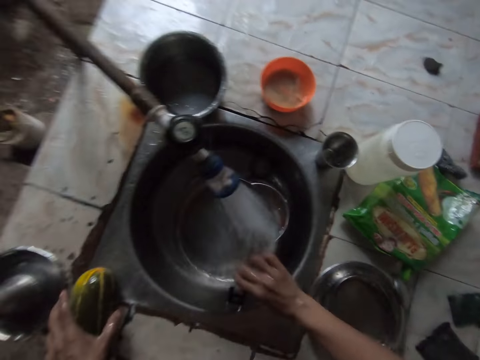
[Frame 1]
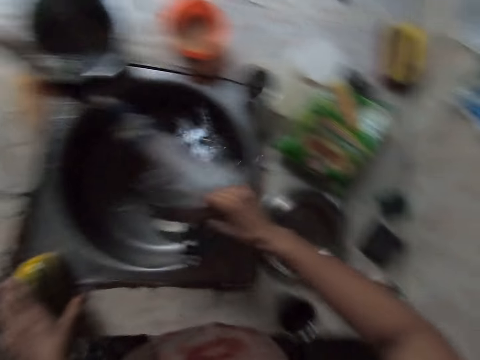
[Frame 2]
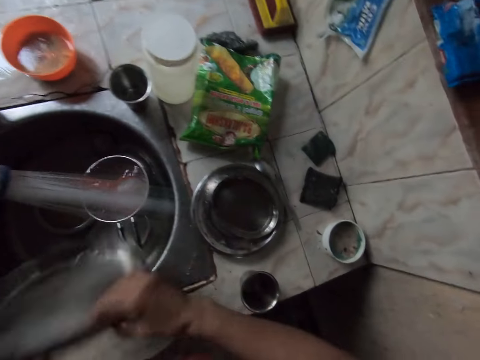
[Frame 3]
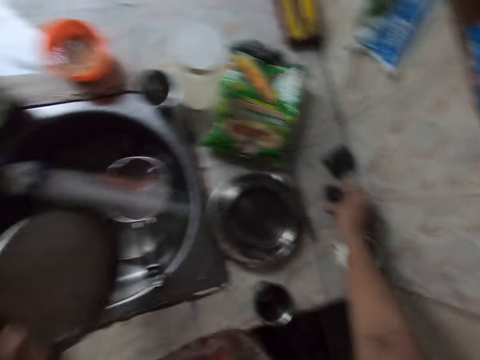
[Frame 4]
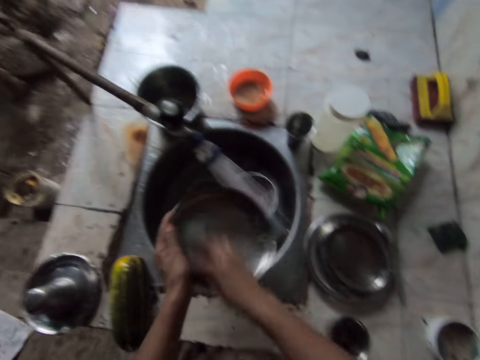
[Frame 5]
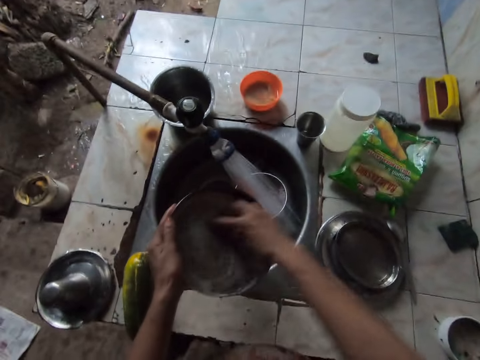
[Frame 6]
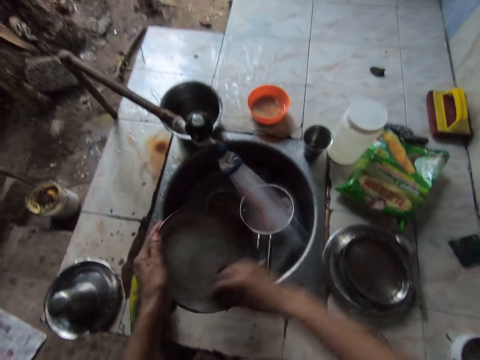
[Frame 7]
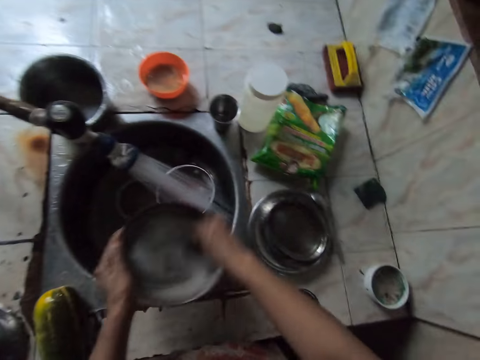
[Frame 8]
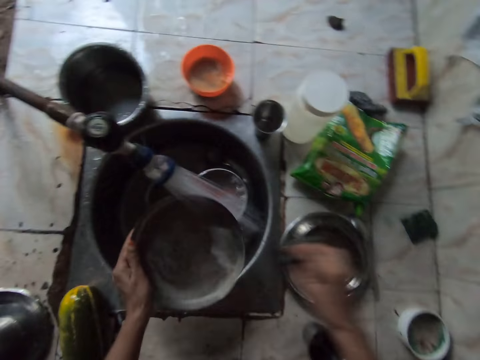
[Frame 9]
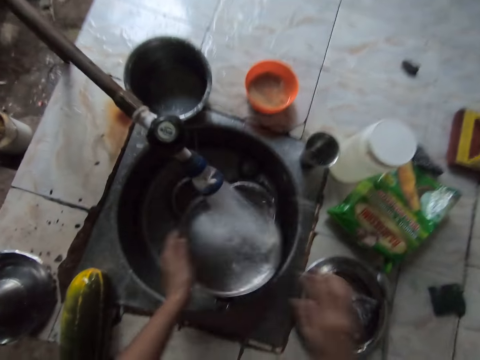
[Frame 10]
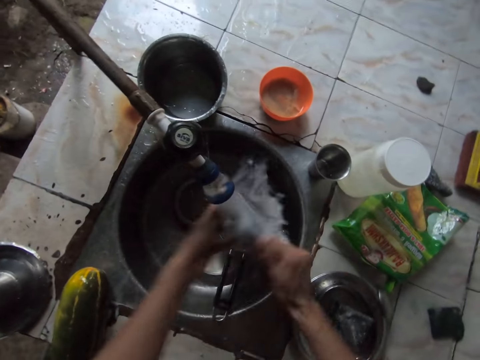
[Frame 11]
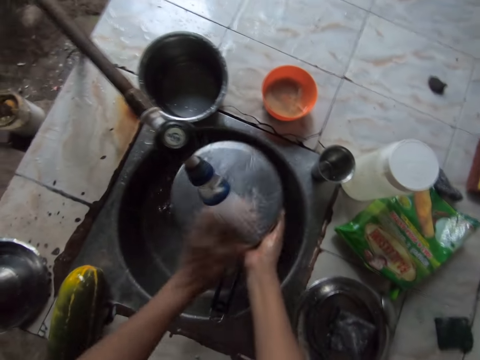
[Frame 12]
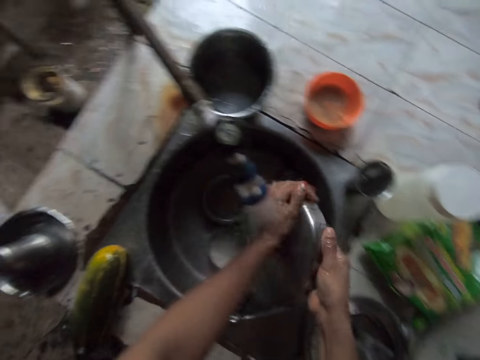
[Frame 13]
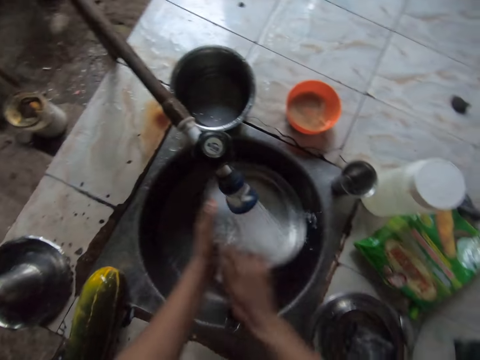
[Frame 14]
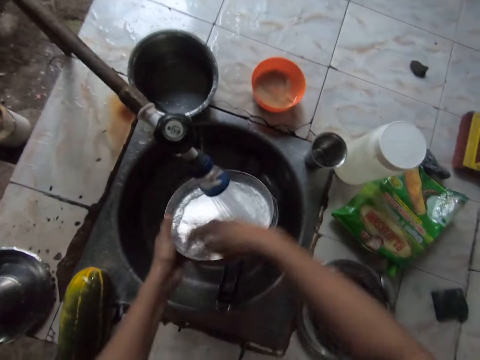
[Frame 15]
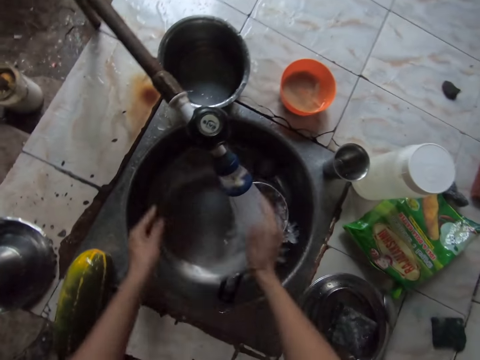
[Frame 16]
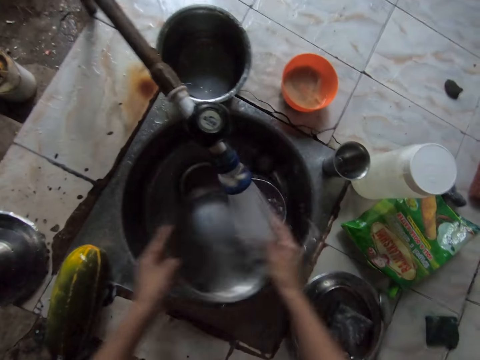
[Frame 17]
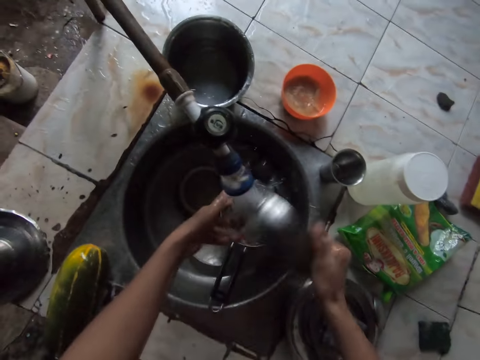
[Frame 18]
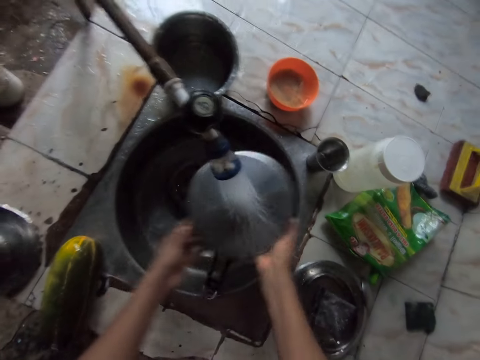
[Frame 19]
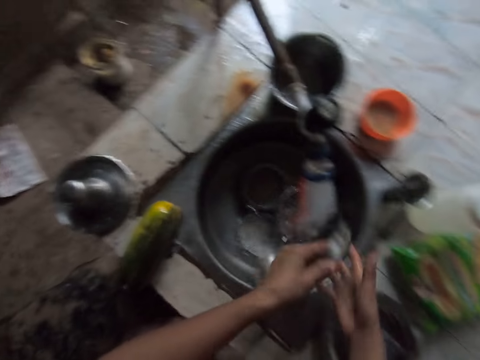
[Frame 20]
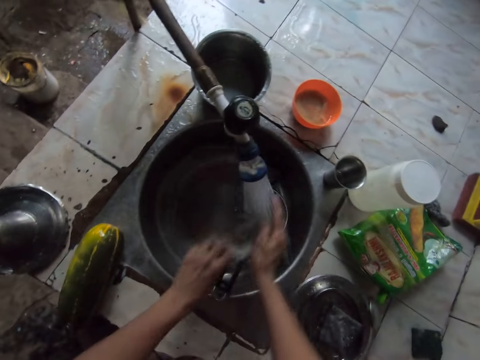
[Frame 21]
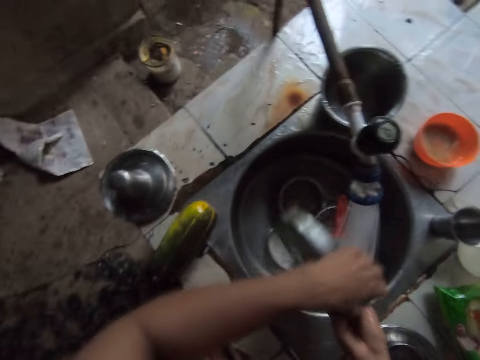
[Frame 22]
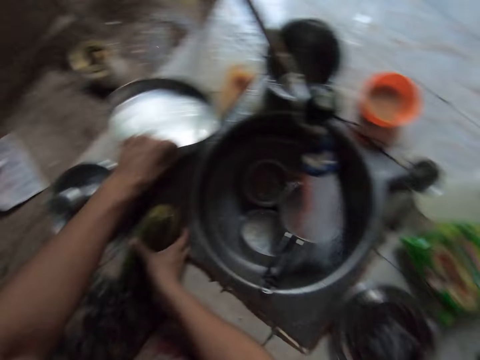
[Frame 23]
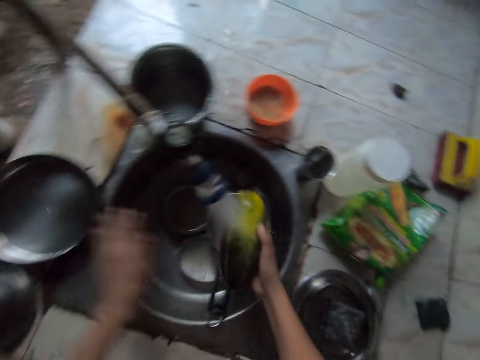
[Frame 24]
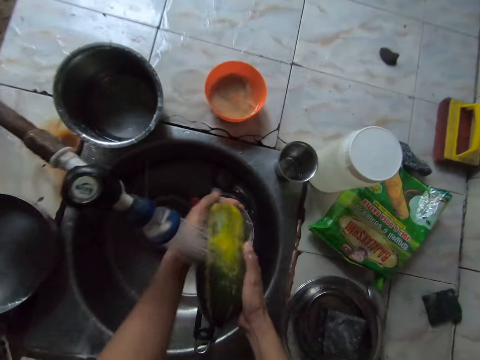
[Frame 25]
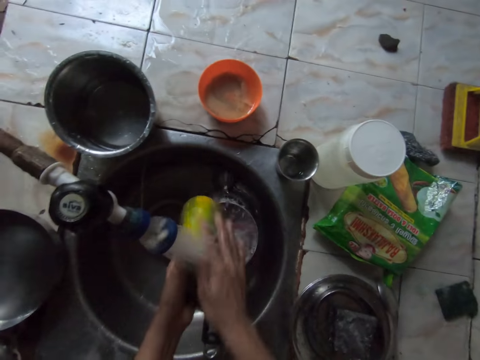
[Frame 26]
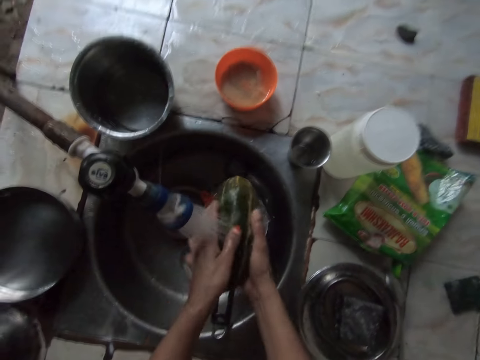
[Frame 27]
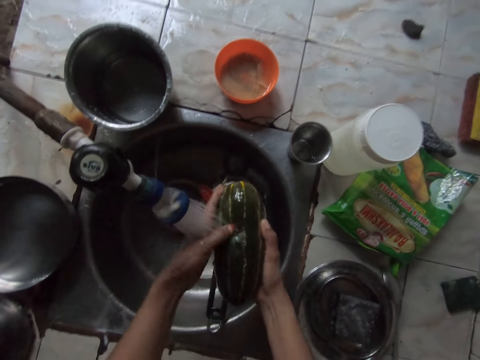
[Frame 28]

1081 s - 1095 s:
The camera wearer picks a tray from the sink with her right hand. She holds the cucumber with her left hand. She rinses the tray with water from the tap with her right hand. She drops the cucumber on the kitchen slab with her left hand. She passes the tray from her right hand to her left hand. She picks the sponge from the kitchen slab with her right hand. She washes the tray in her left hand with the sponge in her right hand. She rinses the tray with water from the tap with her left hand. She drops the sponge on a plate on the kitchen slab with her right hand. She rinses the tray with the water from the tap with both hands. She picks the cucumber from the kitchen slab with her right hand. She drops the tray on the kitchen slab with her left hand. She rinses the cucumber with the water from the tap with both hands.

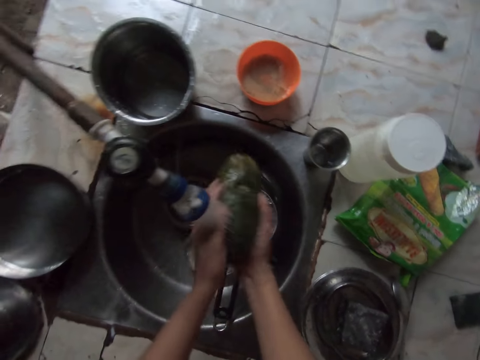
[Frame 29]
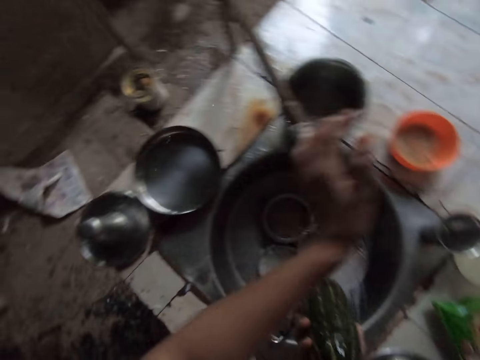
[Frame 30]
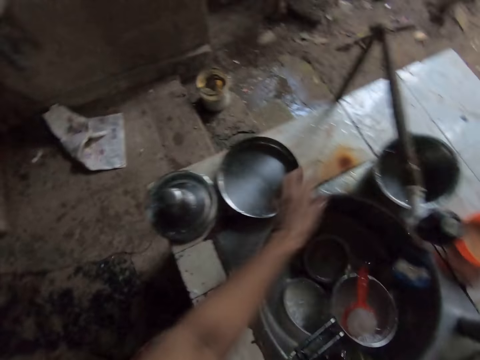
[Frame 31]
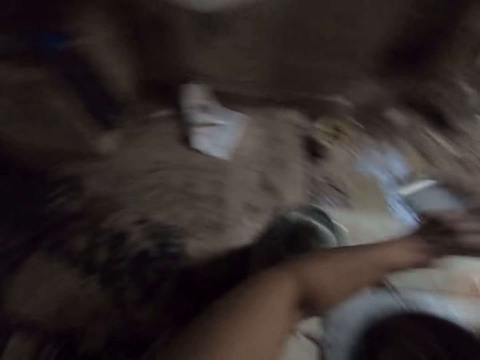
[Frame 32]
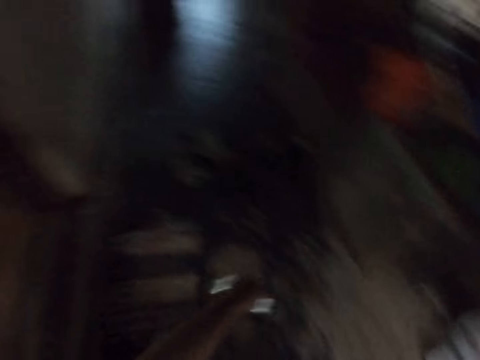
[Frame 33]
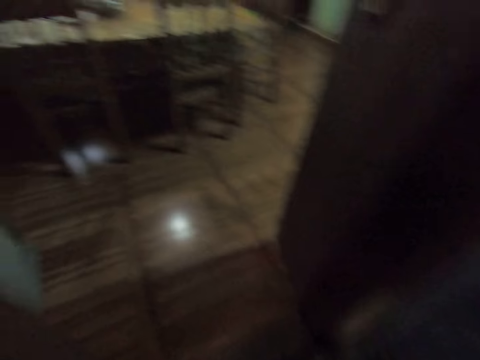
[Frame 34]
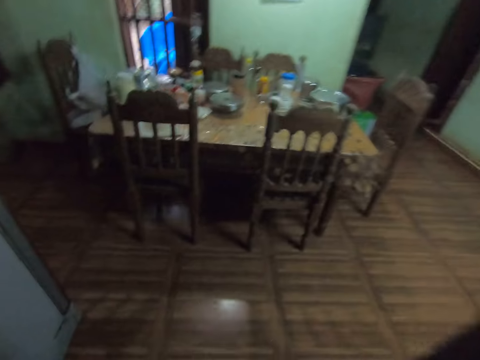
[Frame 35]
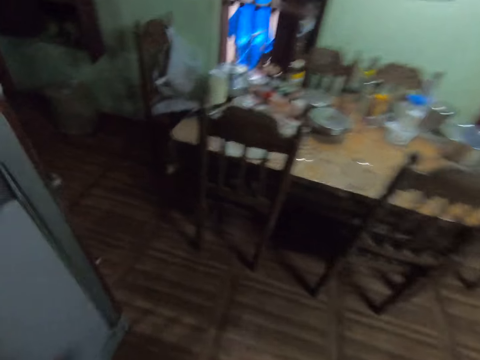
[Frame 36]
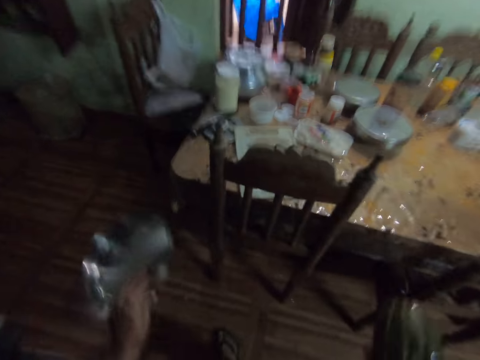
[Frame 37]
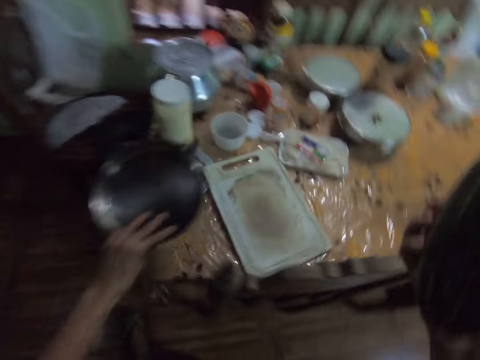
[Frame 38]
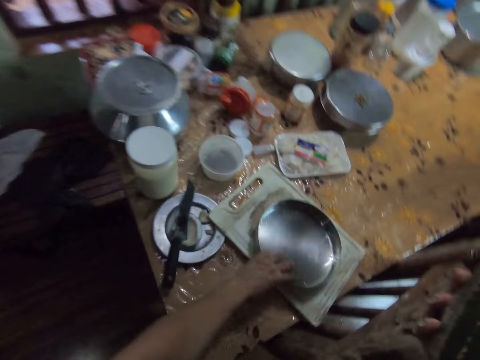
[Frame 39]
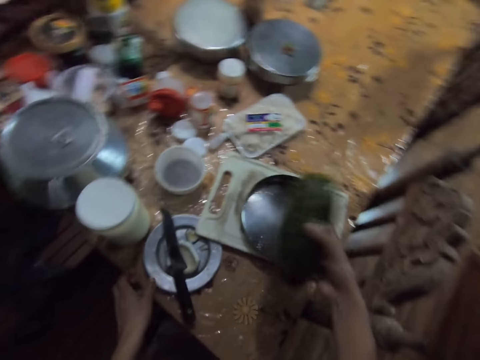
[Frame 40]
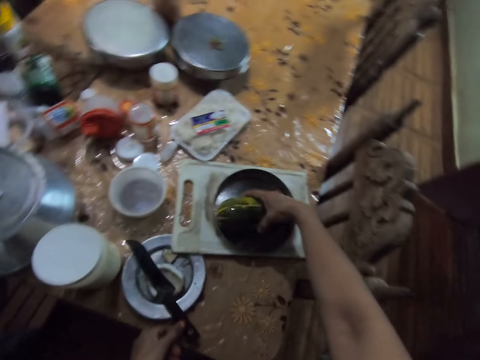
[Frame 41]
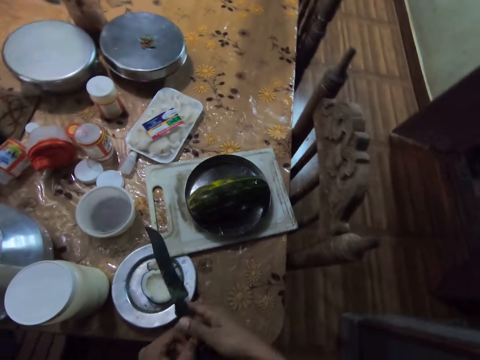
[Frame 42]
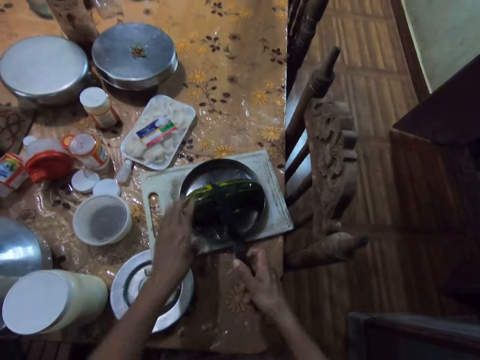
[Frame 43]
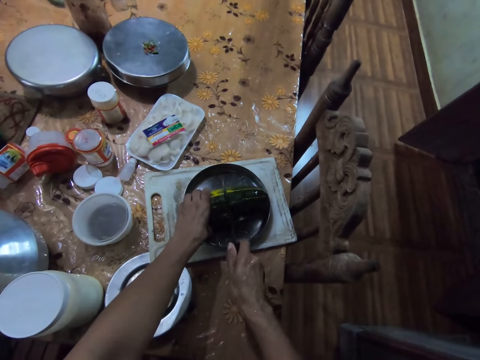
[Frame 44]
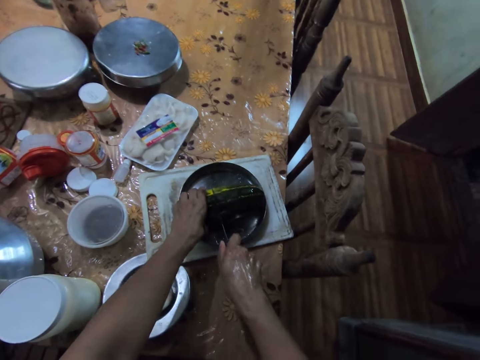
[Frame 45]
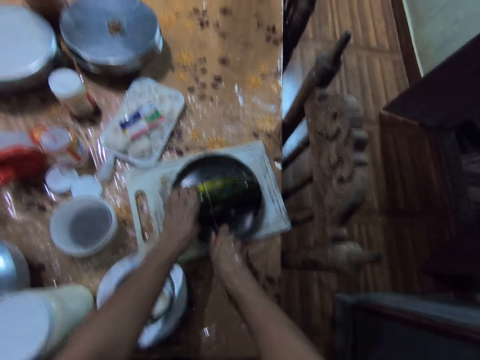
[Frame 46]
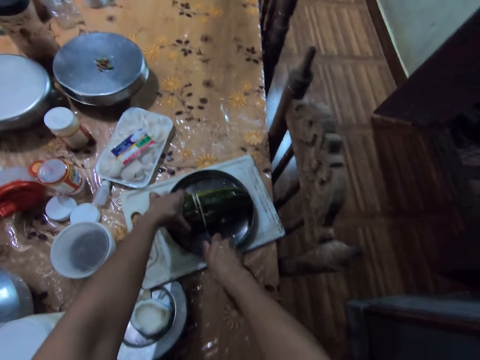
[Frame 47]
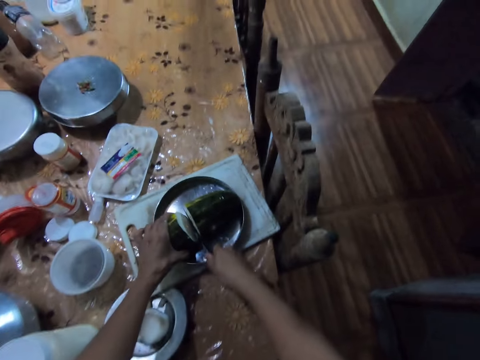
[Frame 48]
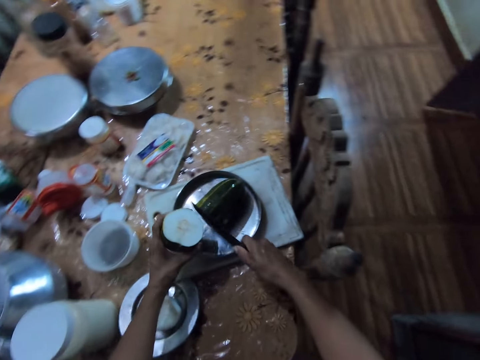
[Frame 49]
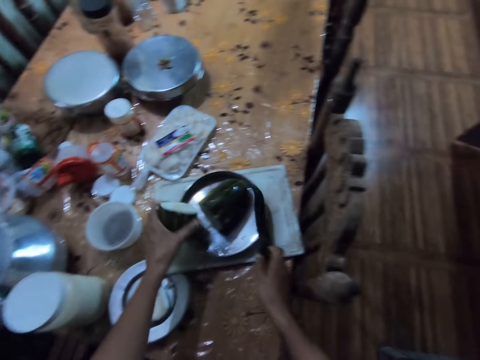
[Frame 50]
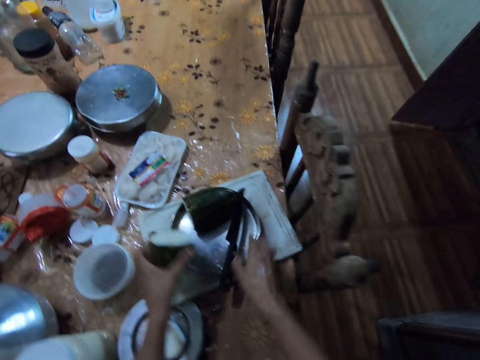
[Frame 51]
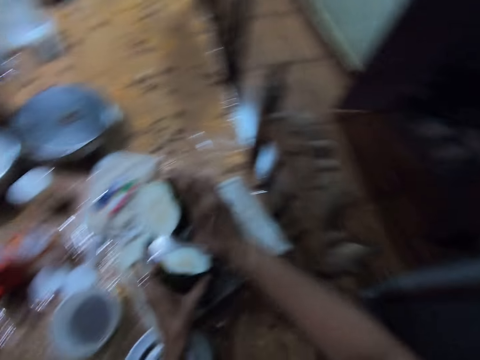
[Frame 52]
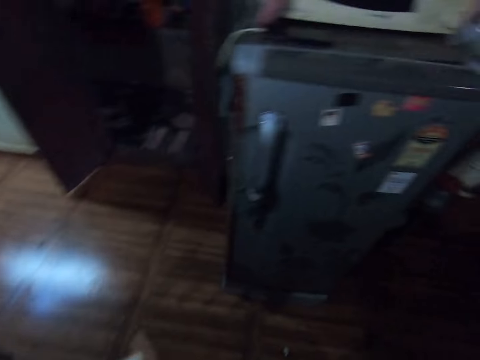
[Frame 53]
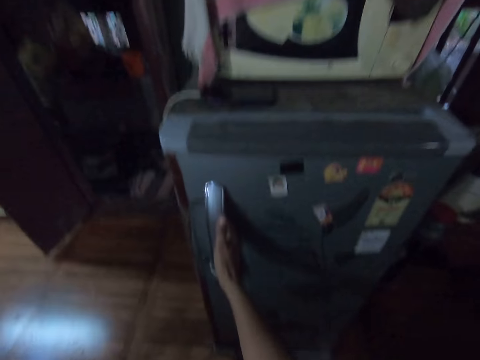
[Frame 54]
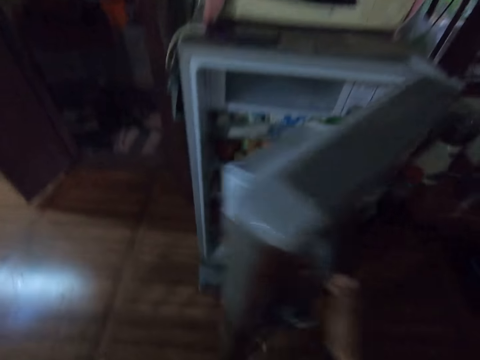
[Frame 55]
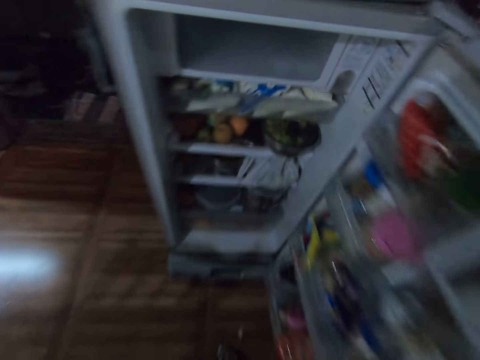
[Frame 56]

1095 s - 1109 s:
The camera wearer turns off the tap with his left hand. He picks up the tray from the countertop with his left hand. He walks out of the room into the kitchen. He drops the tray in his left hand on a cutting board on the table. He drops the cucumber in his right hand on the tray. He picks up a knife from the tray on the table with his left hand. He passes the knife from his left hand to his right hand. He holds the cucumber on the tray with his left hand. He cuts the cucumber in his left hand on the tray with the knife in his right hand. He drops the knife in his right hand on the tray. He picks up the cucumber from the tray with his right hand. He opens the door of a fridge with his right hand.
